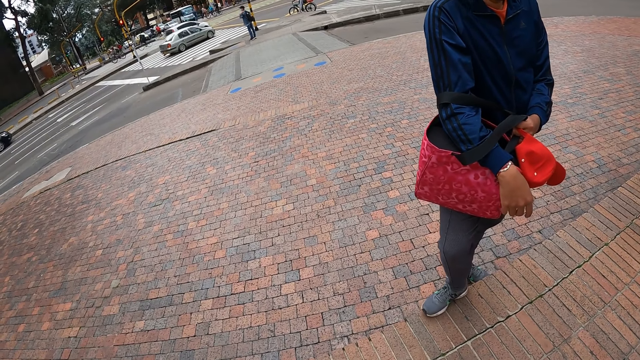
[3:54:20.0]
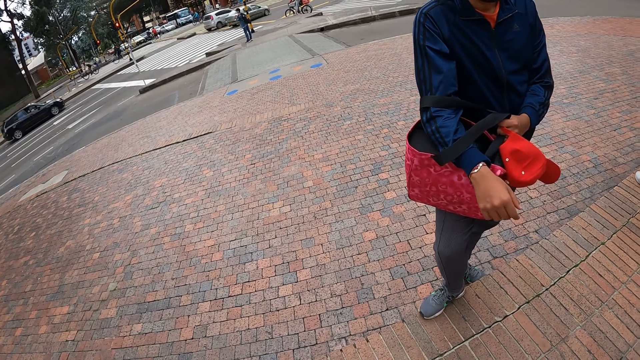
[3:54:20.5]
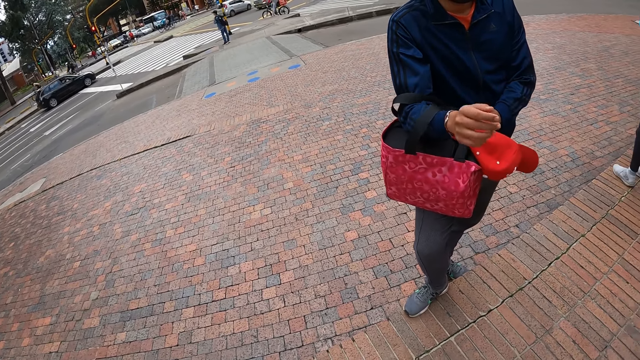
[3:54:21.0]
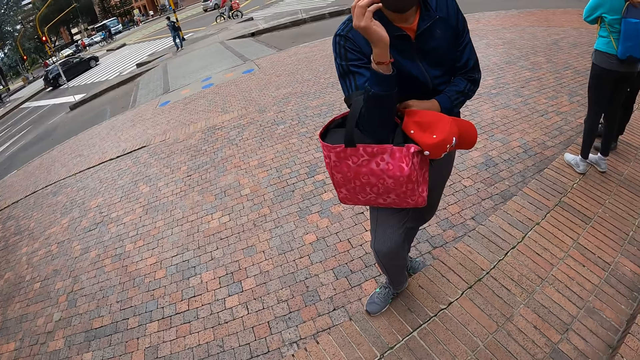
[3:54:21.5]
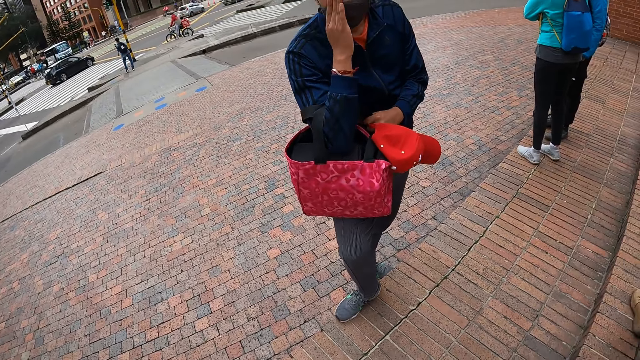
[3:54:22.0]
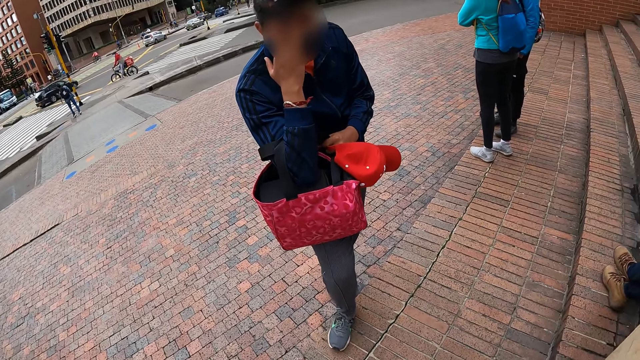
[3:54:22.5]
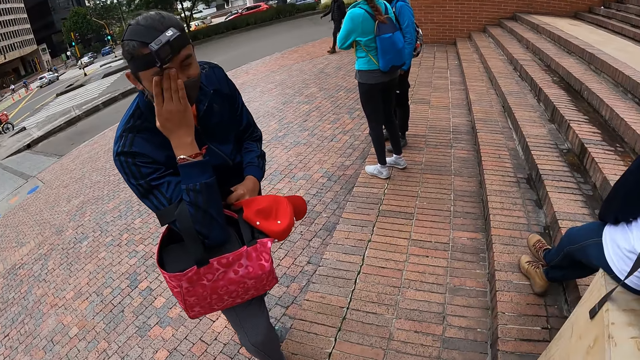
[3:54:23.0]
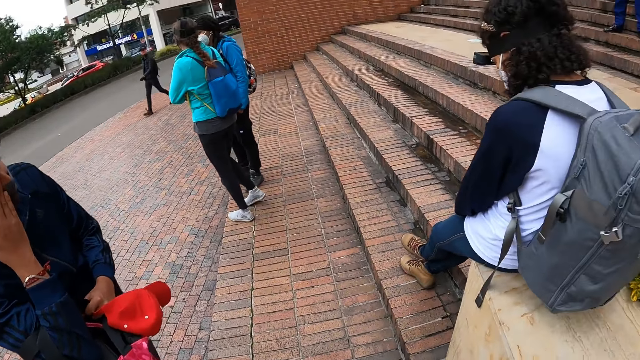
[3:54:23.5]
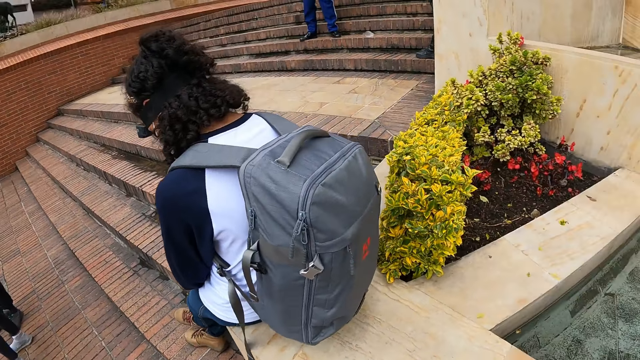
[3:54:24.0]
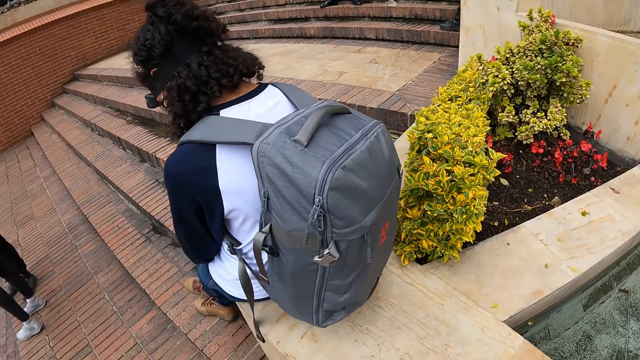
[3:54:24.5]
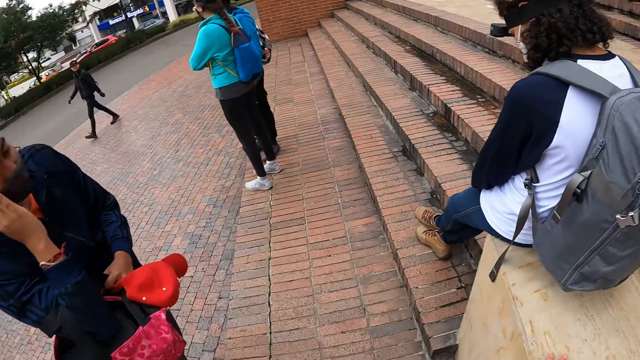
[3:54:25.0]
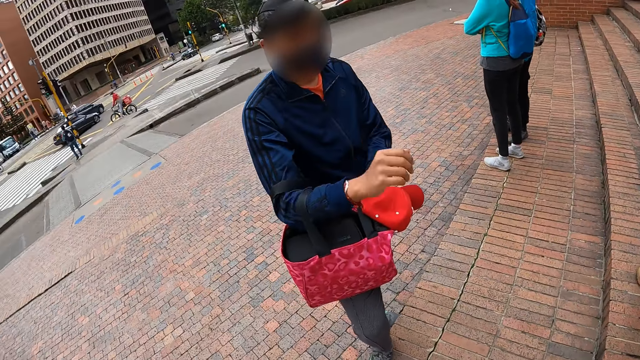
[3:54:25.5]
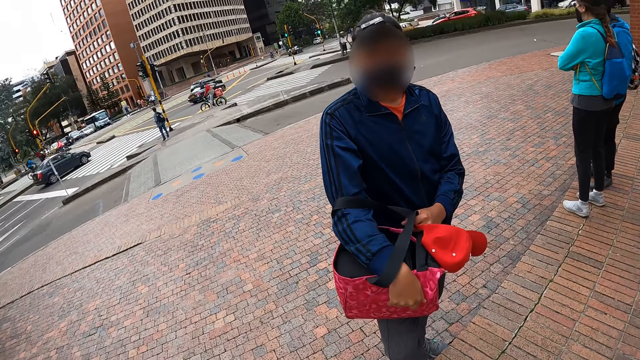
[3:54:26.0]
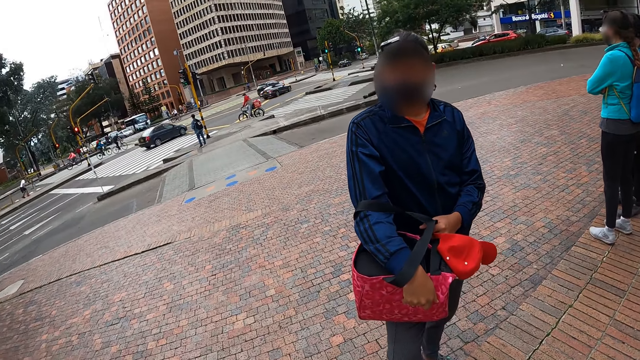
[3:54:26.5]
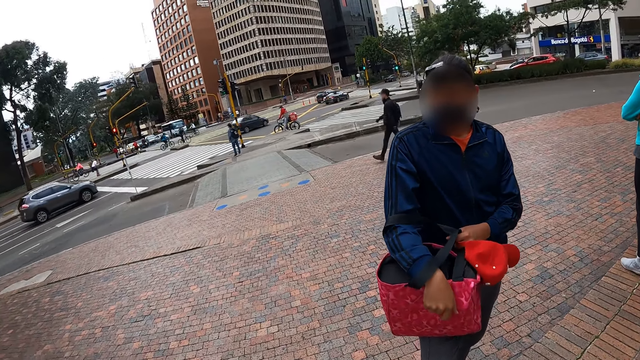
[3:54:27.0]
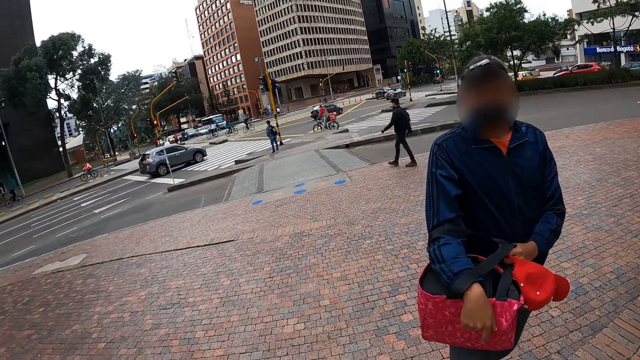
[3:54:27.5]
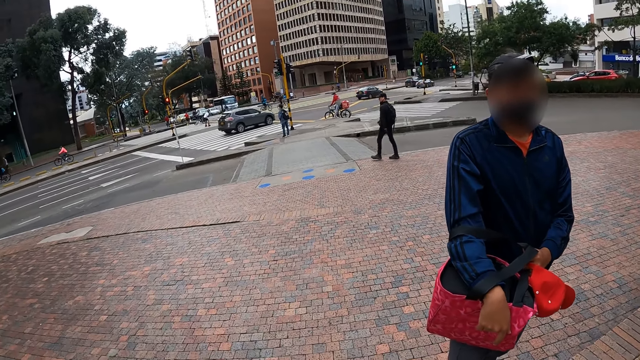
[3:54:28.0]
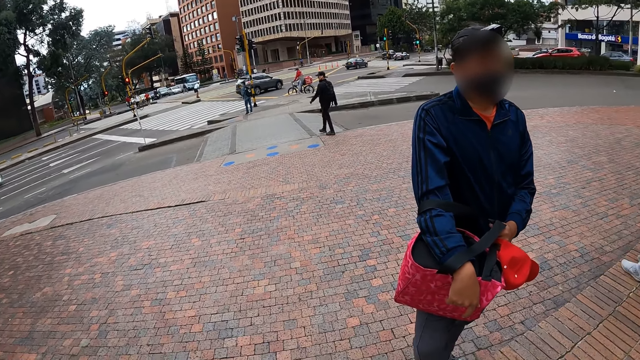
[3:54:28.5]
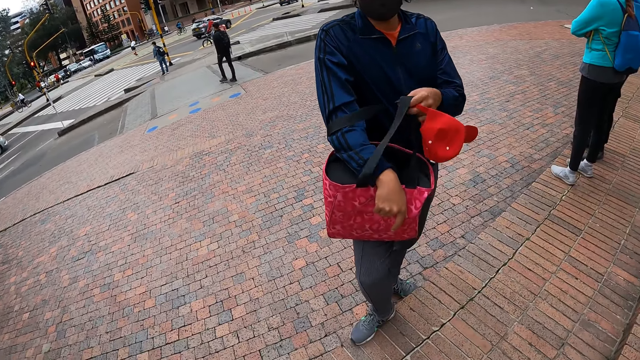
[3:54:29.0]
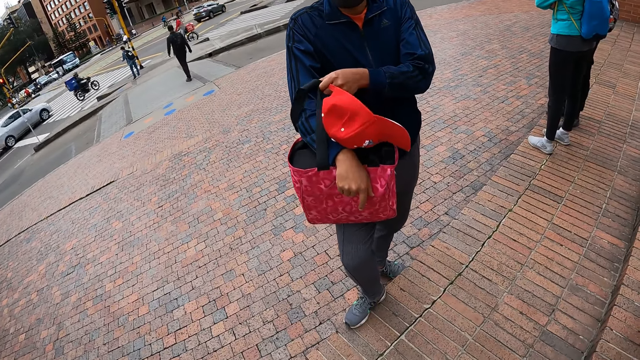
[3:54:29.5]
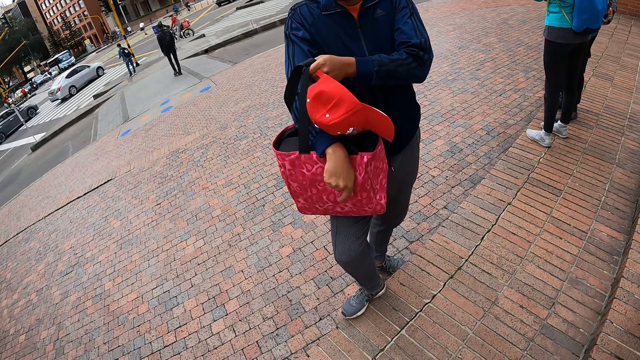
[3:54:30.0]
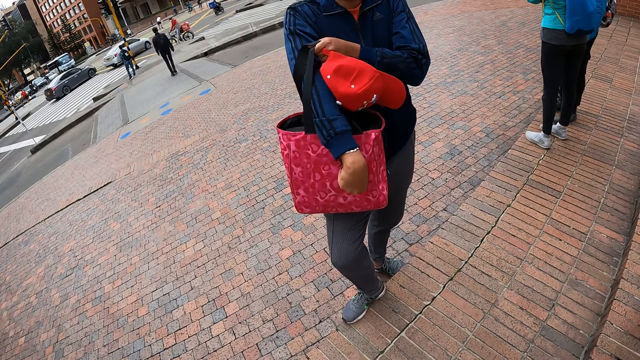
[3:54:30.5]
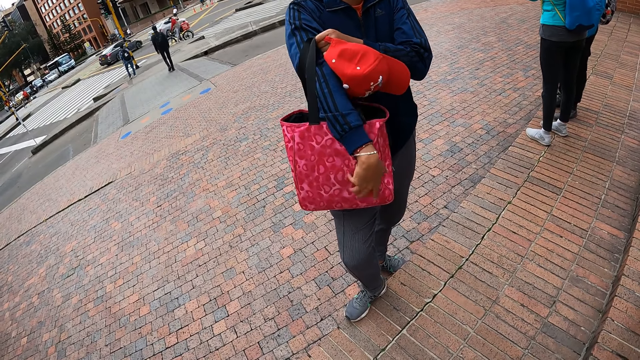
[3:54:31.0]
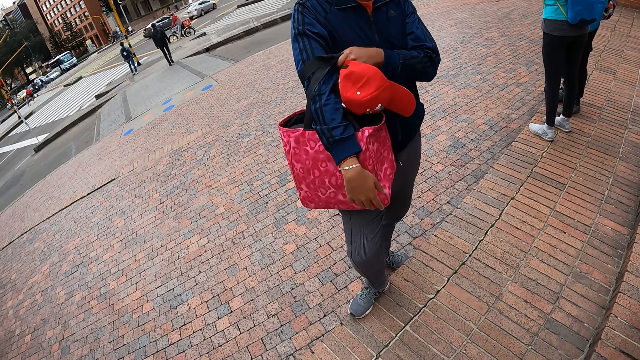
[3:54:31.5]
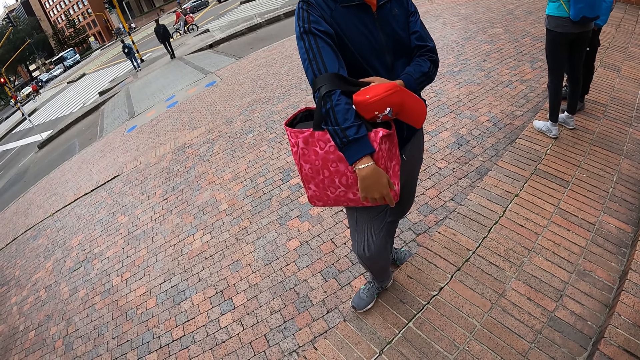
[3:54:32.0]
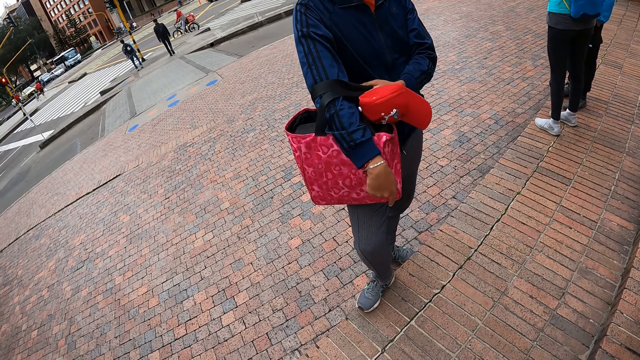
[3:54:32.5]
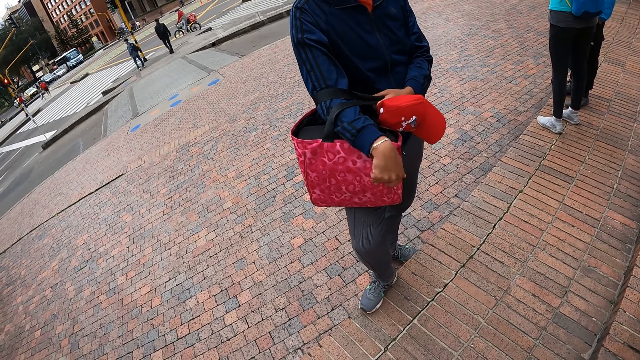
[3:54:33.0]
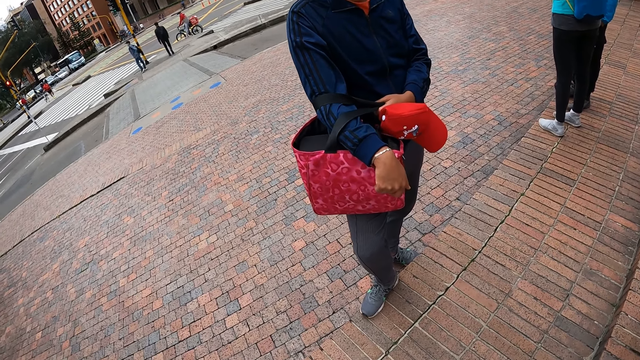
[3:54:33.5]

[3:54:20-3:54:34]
The man touches a nose mask on his face with his right hand. The man holds a red bag on his right lap with both hands. The man scratches his face. The camera wearer looks around. The man pulls his bag and pulls the bag's handles. The man adjusts the red bag on his right lap with both hands.

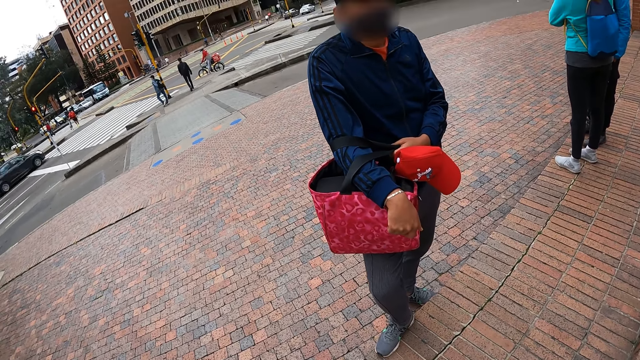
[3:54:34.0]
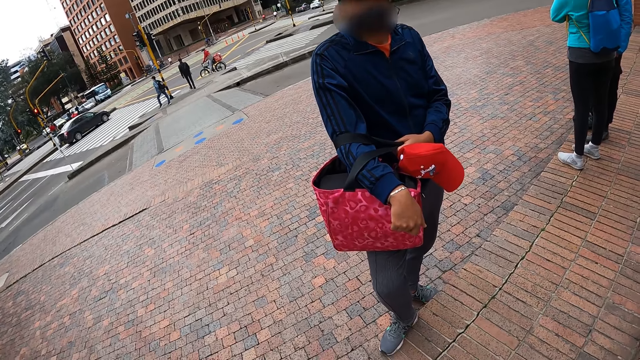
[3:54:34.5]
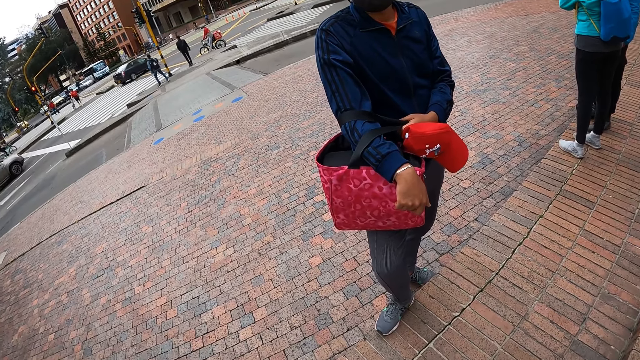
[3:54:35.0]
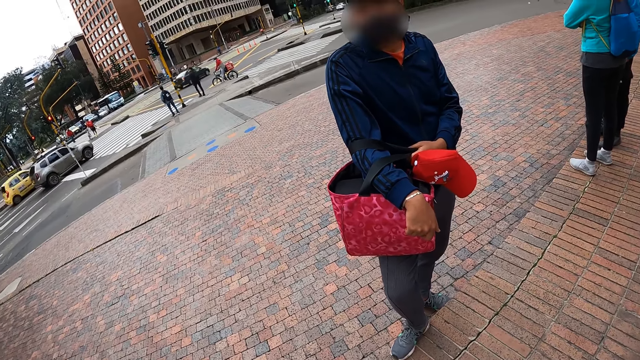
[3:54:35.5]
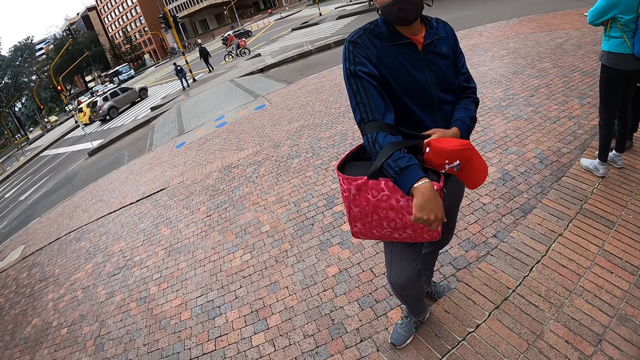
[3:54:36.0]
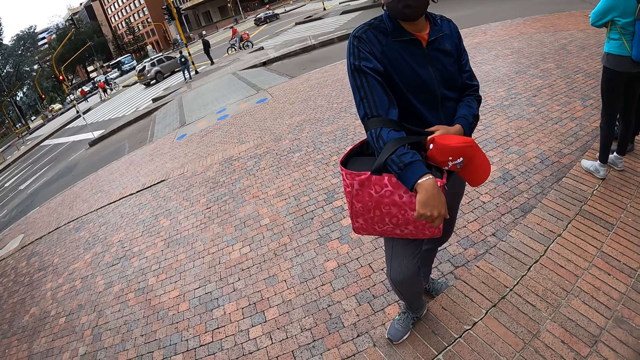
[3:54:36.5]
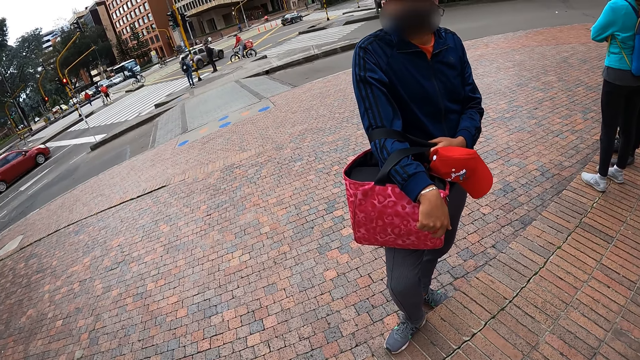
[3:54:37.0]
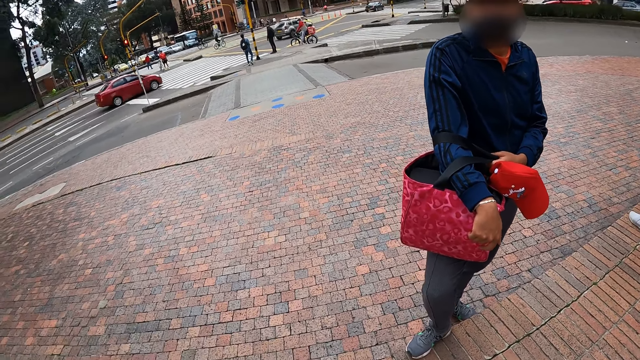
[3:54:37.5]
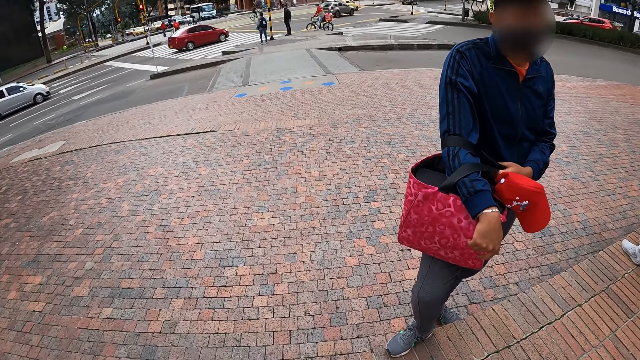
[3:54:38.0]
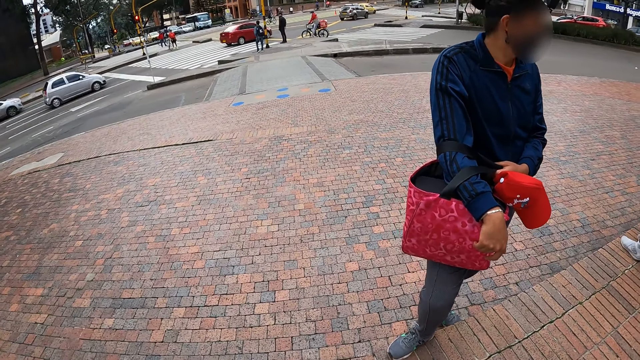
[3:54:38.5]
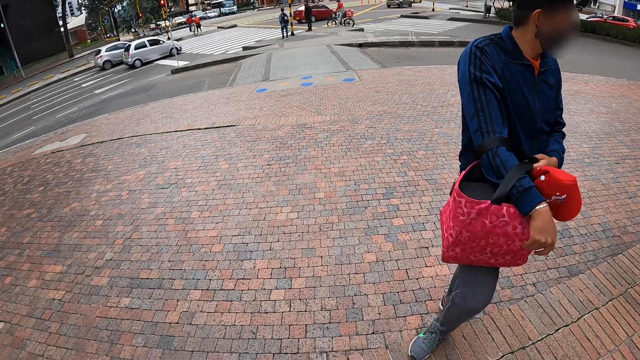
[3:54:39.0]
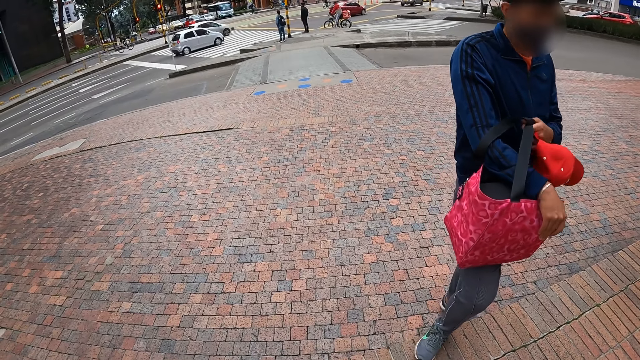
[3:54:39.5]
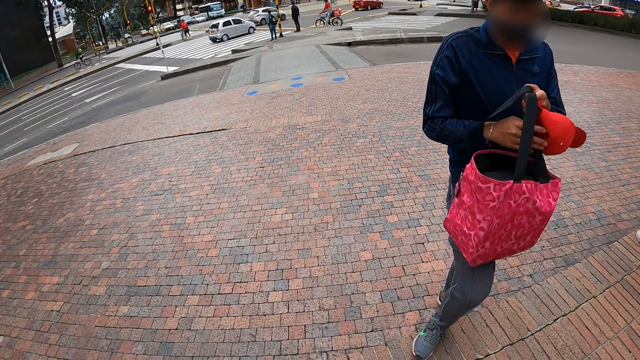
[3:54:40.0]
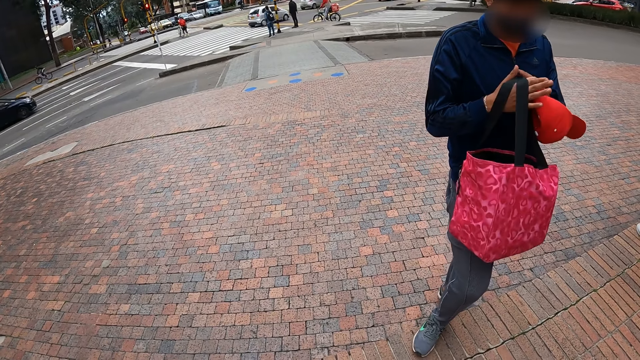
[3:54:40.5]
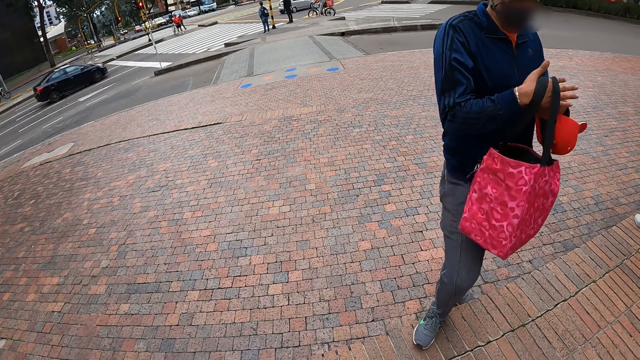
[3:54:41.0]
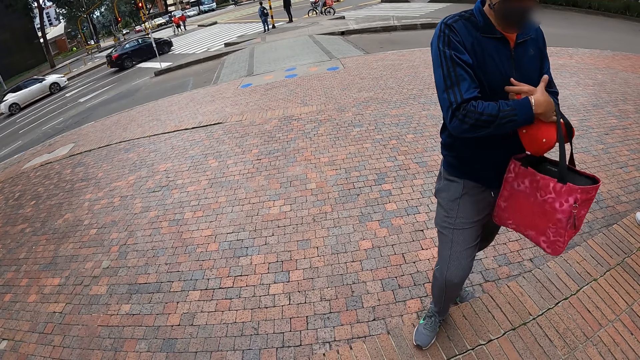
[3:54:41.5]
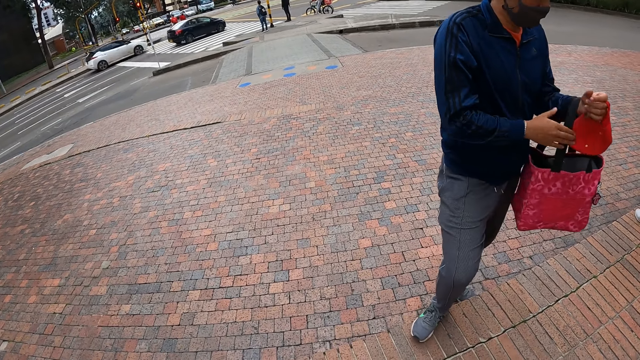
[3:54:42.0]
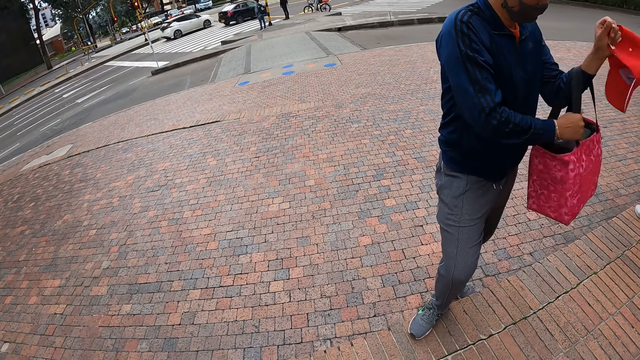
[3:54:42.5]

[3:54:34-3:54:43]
The man passes the bag to the left hand.
